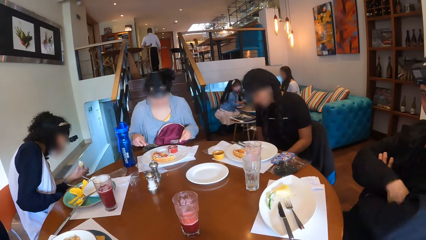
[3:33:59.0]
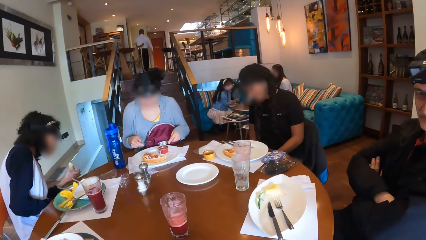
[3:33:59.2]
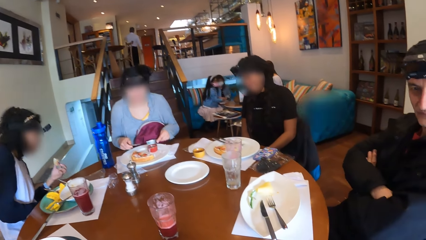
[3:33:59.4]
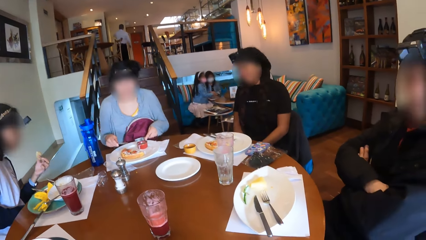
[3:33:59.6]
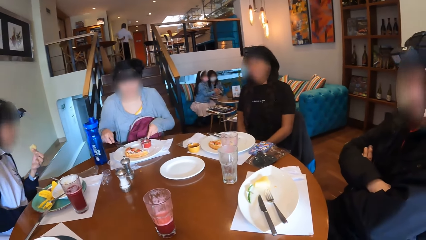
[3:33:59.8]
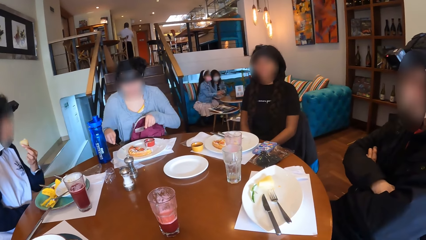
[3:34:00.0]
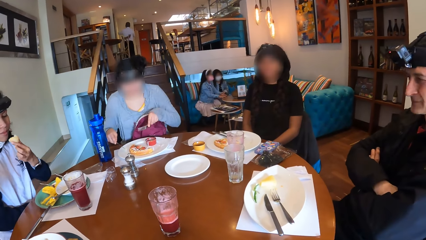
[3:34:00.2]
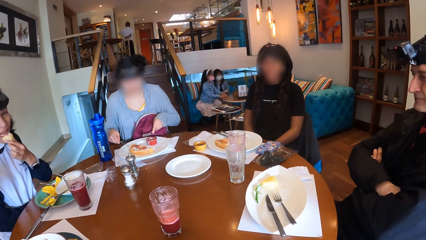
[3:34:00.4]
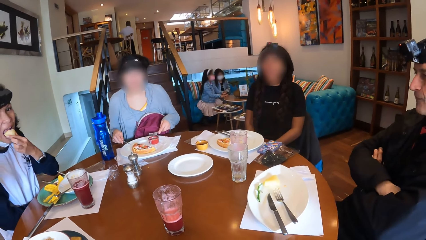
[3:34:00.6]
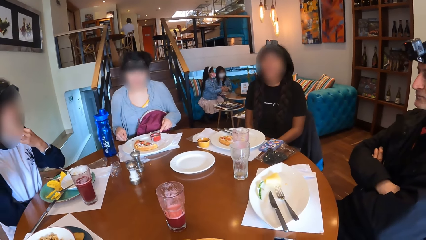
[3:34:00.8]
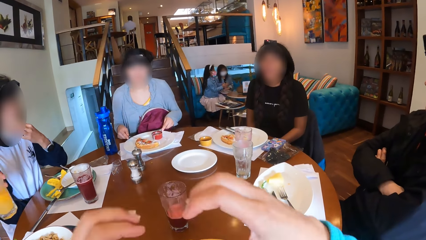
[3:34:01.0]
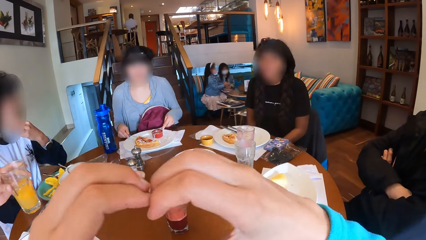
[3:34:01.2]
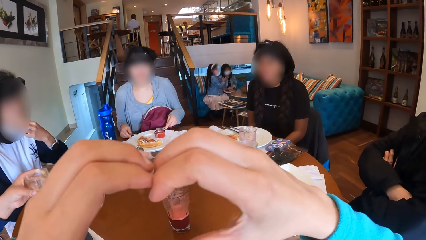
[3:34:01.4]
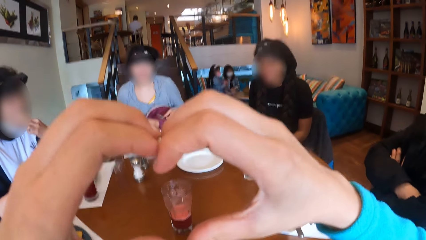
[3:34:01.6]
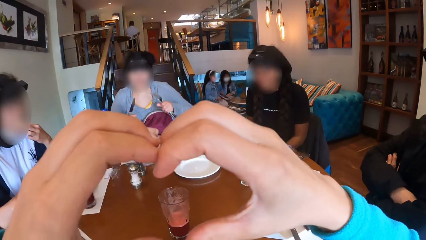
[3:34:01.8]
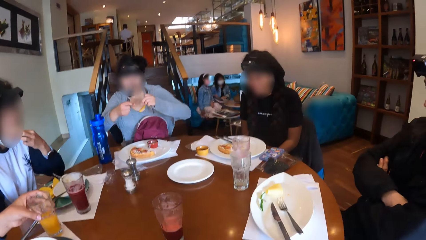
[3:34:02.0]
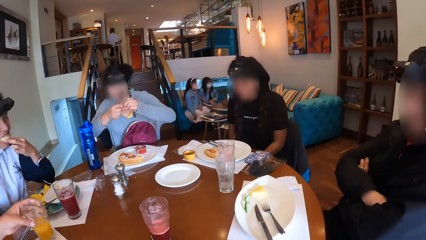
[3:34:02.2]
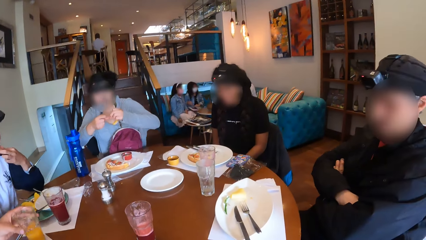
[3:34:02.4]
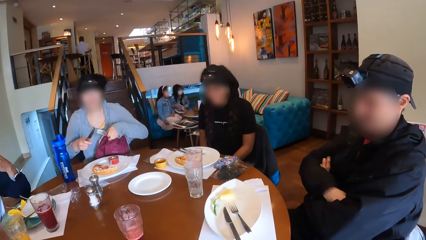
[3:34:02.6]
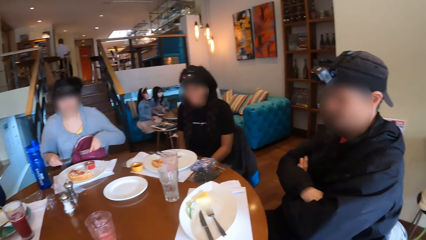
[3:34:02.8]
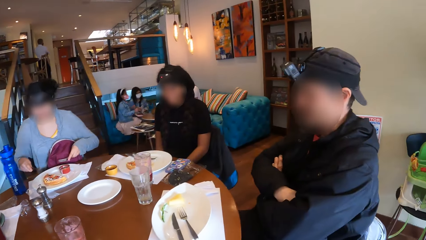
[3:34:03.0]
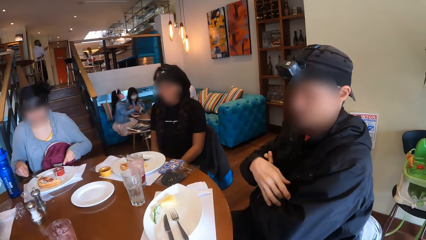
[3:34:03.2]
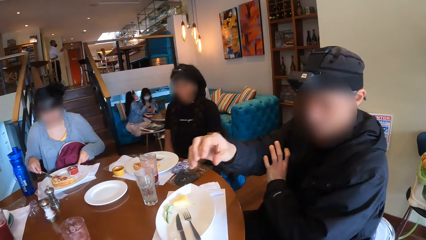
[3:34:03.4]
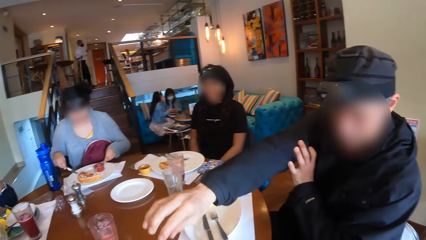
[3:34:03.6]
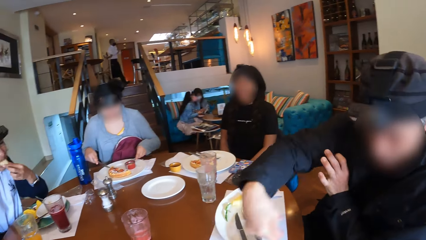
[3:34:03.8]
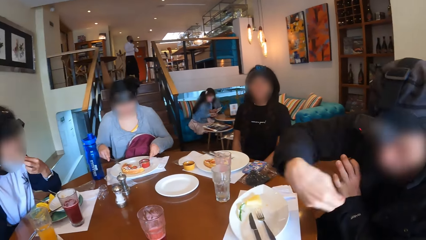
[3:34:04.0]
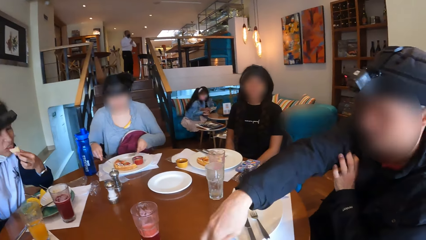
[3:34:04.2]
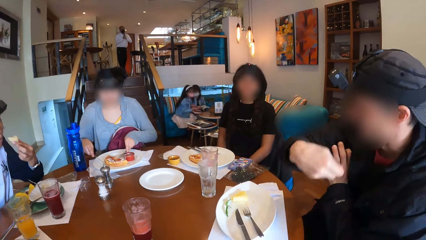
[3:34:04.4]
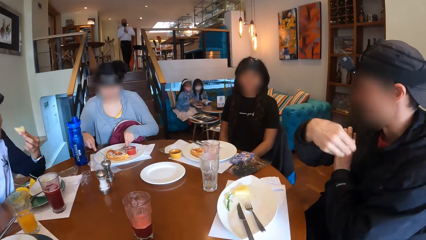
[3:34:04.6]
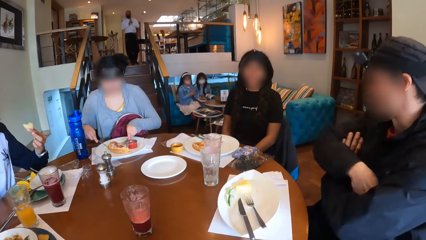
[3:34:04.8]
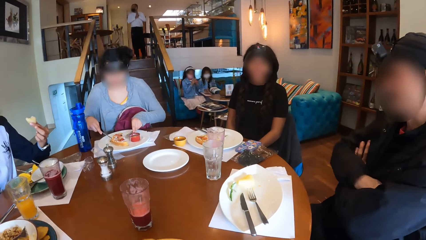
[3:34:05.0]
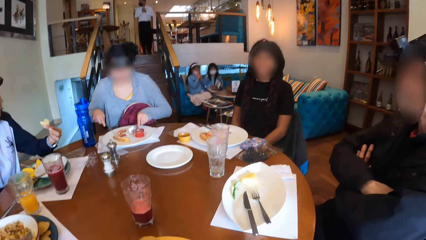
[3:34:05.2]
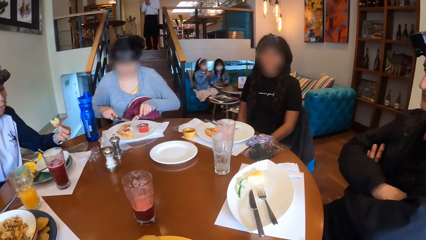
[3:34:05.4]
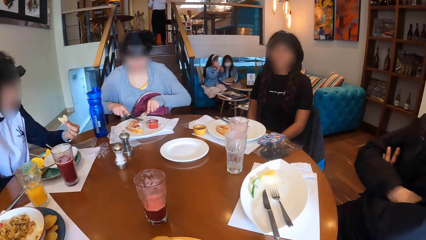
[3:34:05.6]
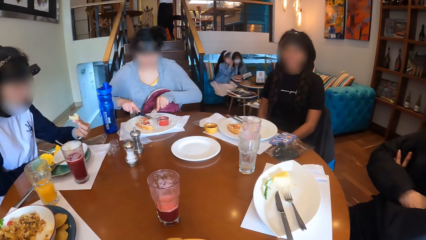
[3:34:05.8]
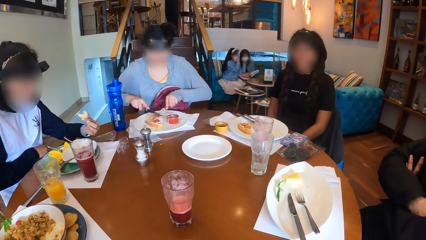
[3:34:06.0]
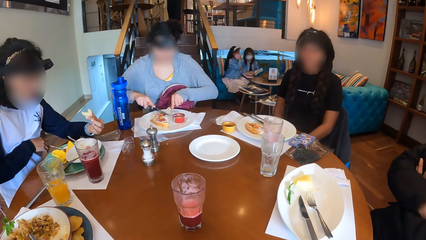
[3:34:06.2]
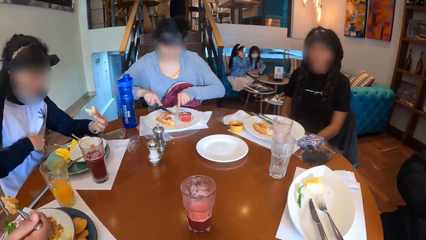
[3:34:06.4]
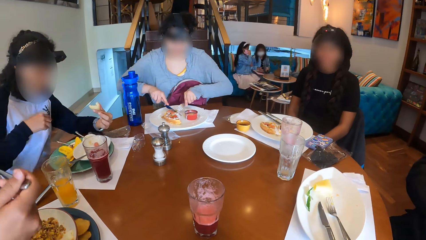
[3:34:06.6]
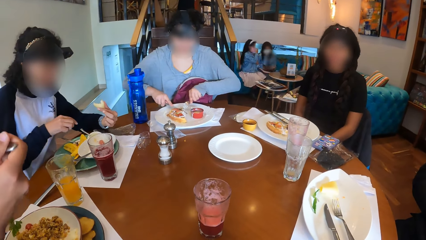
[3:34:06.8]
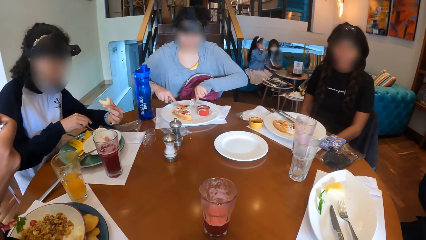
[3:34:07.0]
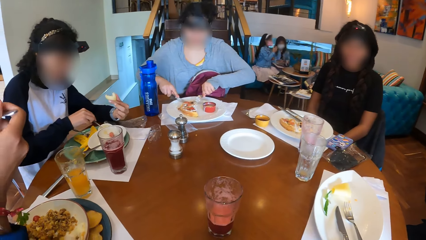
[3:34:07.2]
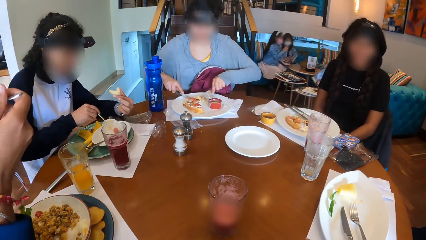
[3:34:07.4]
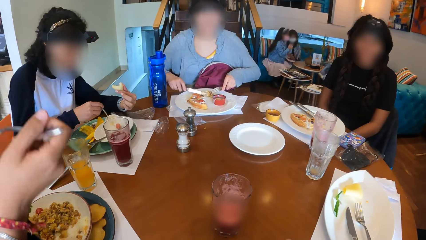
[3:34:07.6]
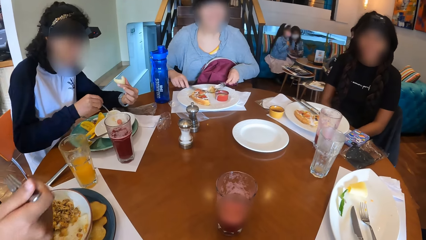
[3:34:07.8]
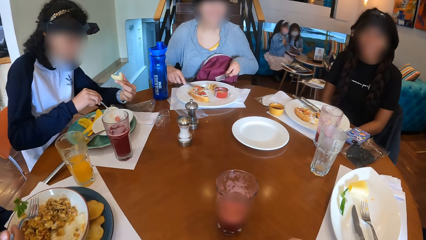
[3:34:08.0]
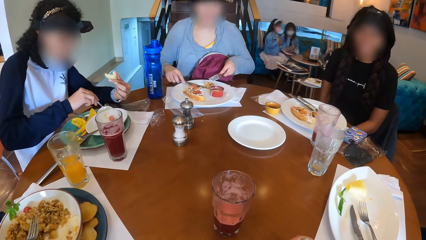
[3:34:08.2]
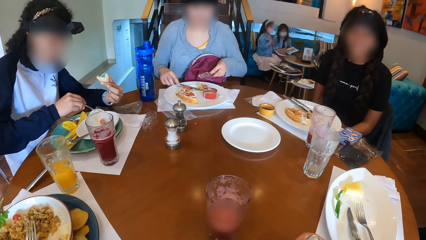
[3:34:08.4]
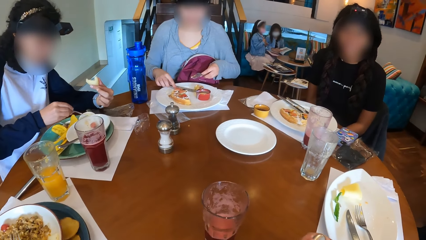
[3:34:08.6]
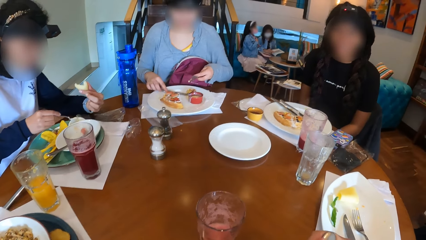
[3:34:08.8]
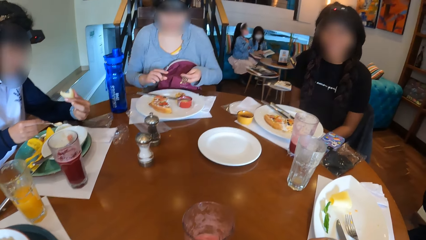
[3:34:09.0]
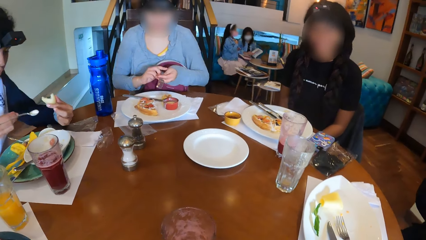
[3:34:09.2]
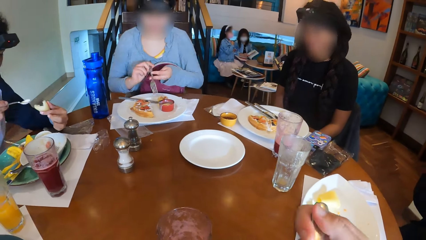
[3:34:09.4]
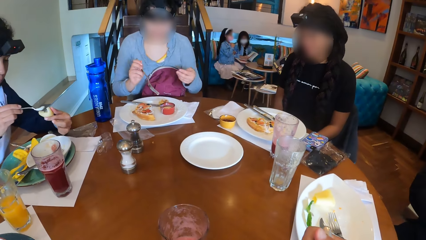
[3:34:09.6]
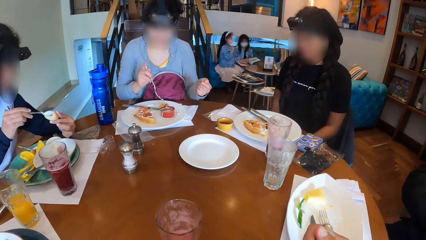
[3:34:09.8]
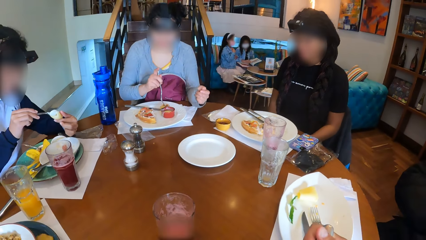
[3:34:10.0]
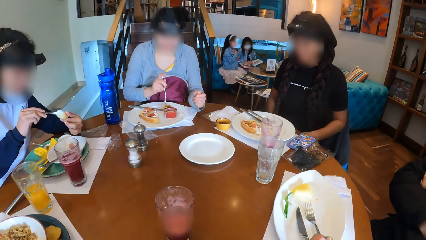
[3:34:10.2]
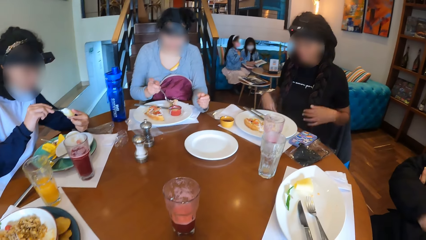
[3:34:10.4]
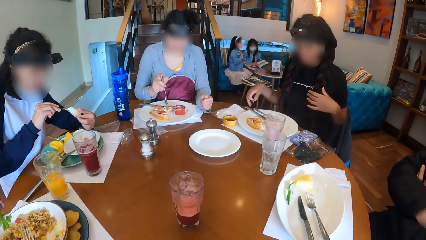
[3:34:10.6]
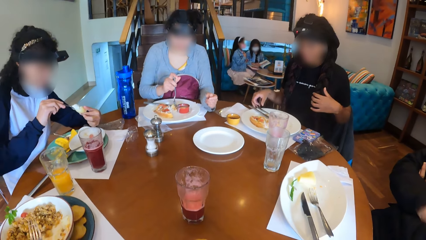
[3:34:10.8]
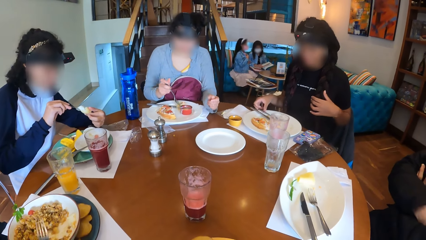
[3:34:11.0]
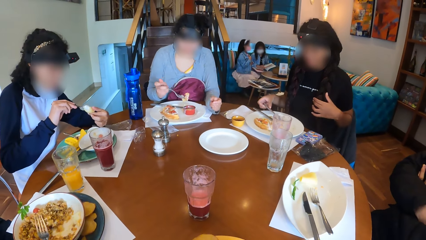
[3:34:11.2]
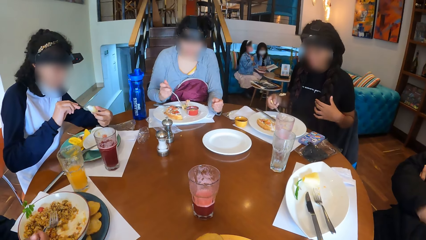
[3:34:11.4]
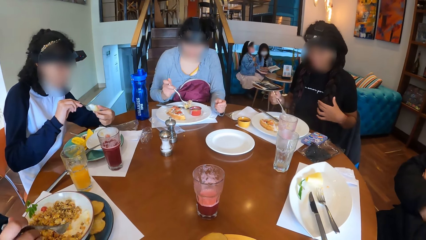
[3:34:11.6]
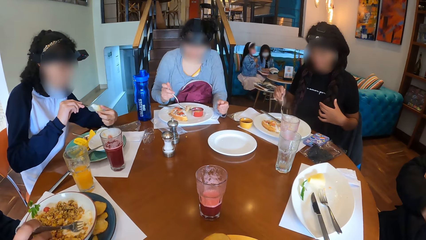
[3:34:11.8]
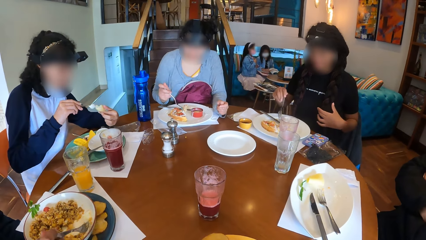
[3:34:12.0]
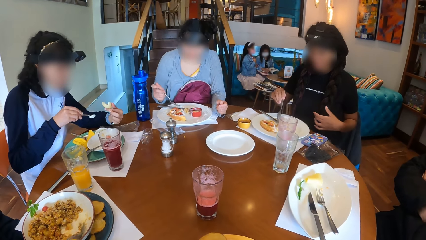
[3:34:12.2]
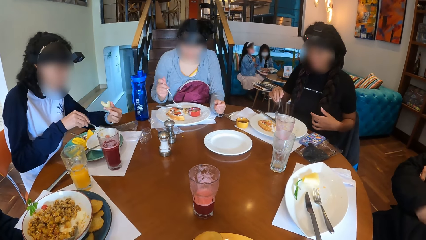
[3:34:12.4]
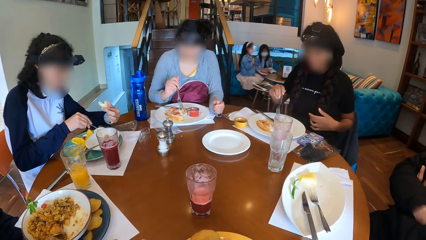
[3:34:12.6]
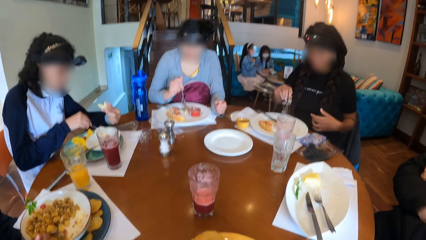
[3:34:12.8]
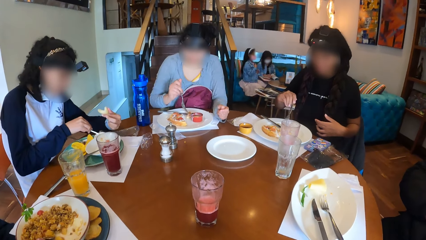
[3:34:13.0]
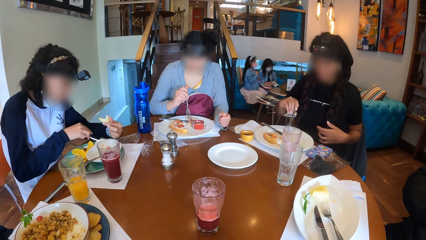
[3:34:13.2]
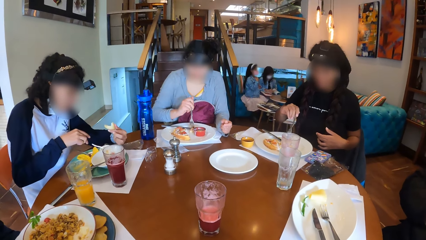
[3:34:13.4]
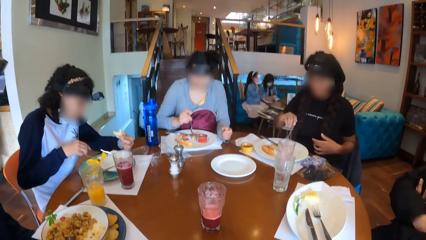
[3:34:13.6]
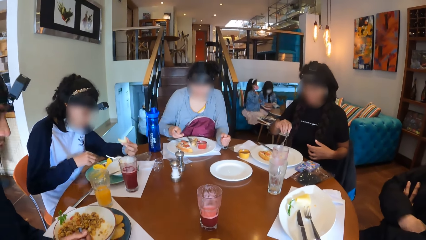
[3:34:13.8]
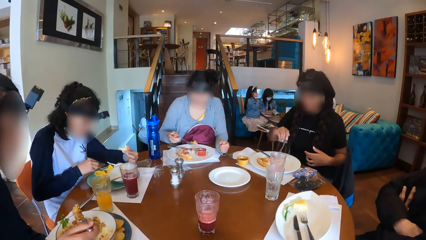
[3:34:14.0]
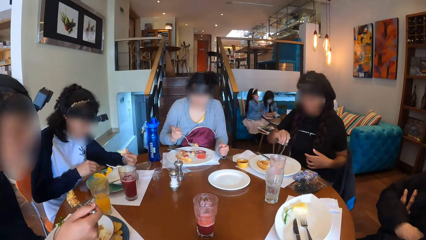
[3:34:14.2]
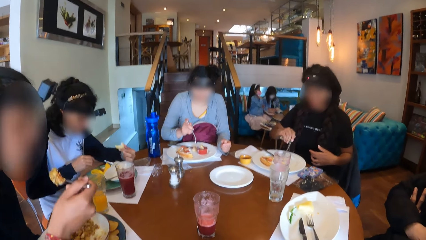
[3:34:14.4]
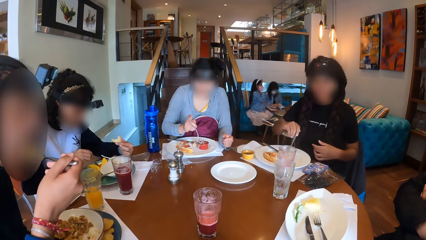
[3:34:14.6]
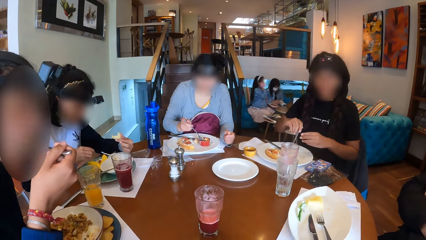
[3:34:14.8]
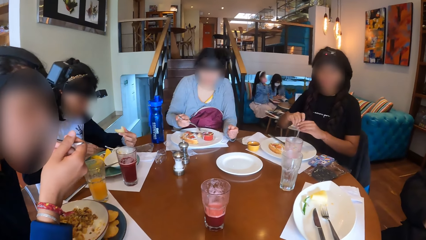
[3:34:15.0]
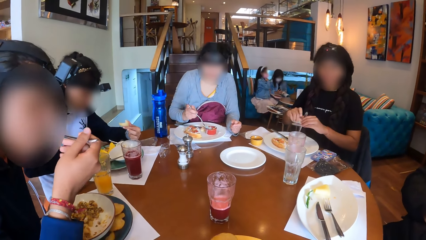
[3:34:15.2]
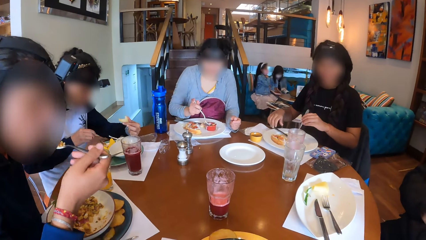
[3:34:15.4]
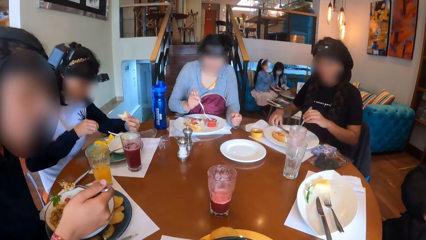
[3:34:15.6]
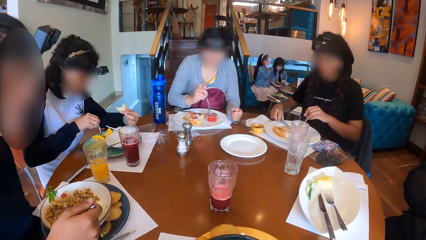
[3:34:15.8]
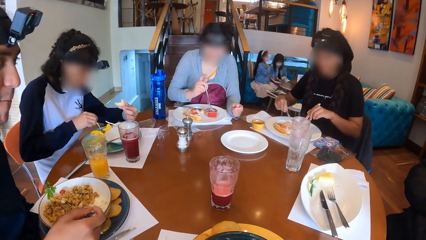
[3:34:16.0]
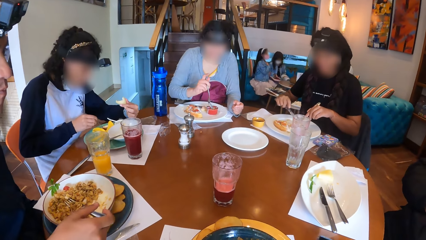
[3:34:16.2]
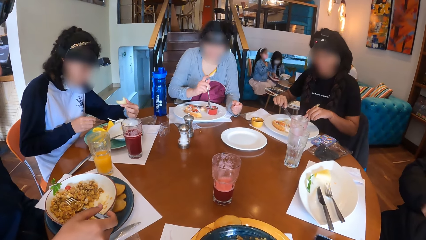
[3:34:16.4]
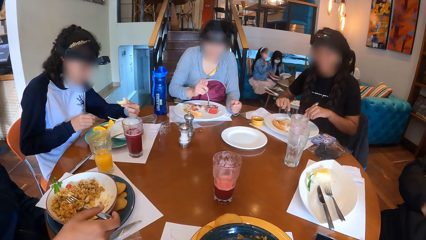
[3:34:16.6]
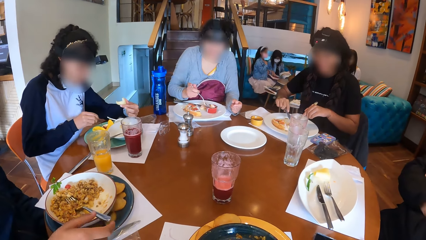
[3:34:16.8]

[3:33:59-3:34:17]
A woman makes hand gestures with the fork and knife in her hands. Another woman eats the potato in her left hand. The camera wearer makes a hand gesture with her hands. A man drops the glass cup in his left hand on the table. The camera wearer raises her hands. She looks around. The first woman places the knife in her right hand on the food on the plate. Another man makes a hand gesture with his right hand. The first man eats the food on the plate with the fork in his right hand. The first woman cuts the food on the plate with the knife in her right hand and drops the knife in her right hand on the plate. The second woman lifts sauce from the plate on the table with the spoon in her right hand and pours the sauce on the spoon in her right hand on the potato in her left hand. A third woman lifts the fork on the plate with her right hand. The second woman drops the spoon in her right hand into the plate on the table. The first man eats the food on the plate with the fork in his right hand. The first woman dips the food on the fork in her right hand into a small sauce container on the plate.
